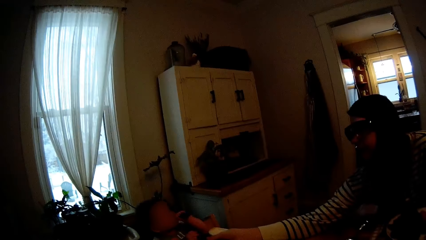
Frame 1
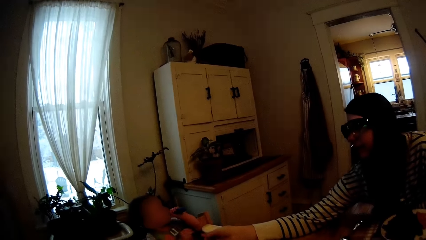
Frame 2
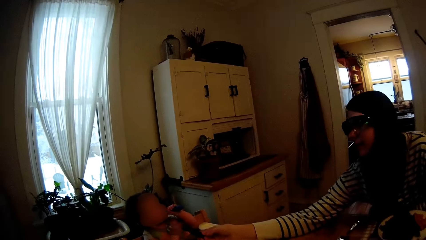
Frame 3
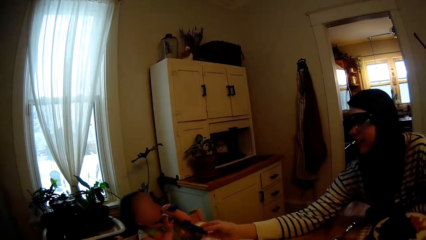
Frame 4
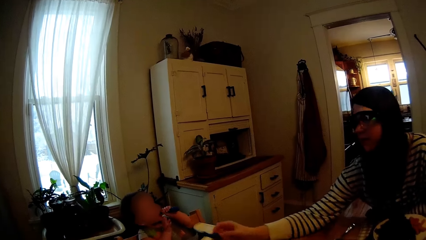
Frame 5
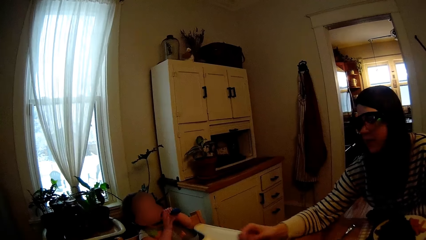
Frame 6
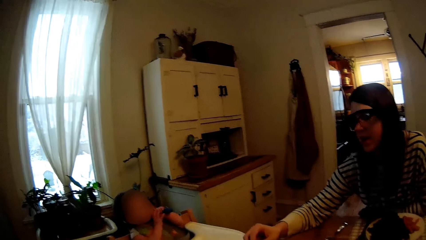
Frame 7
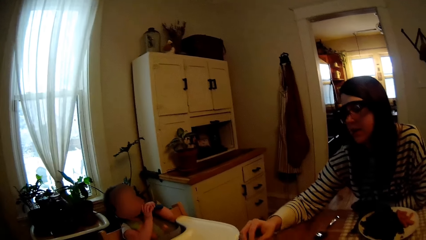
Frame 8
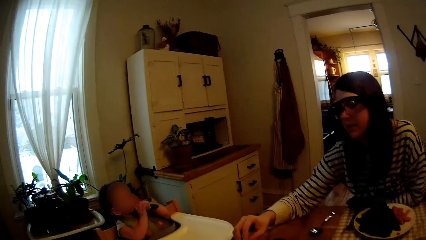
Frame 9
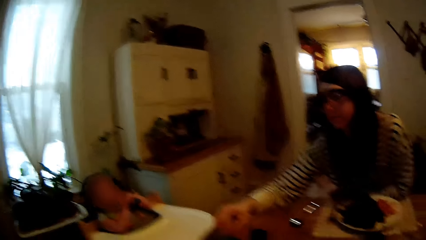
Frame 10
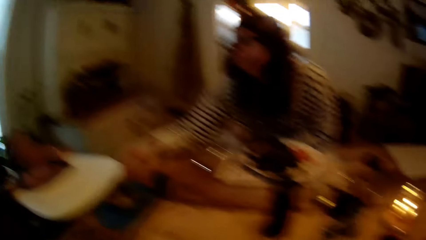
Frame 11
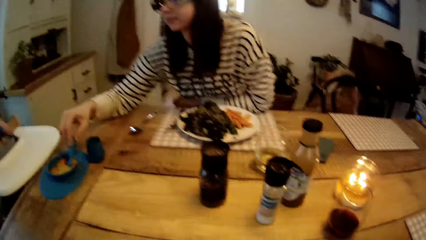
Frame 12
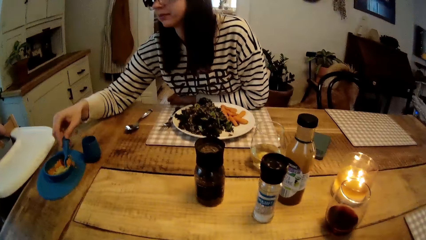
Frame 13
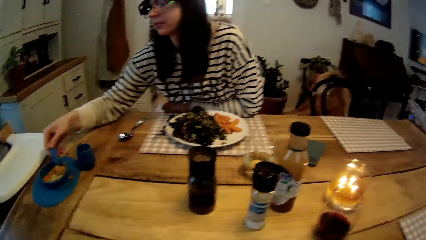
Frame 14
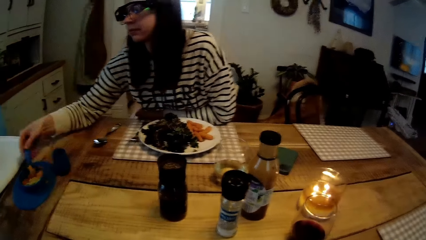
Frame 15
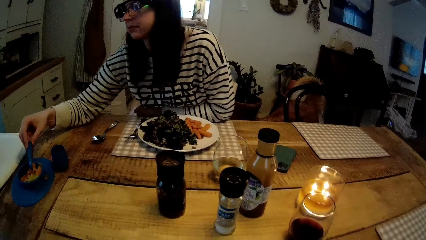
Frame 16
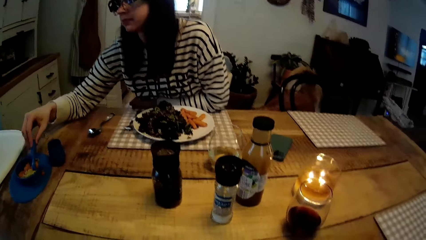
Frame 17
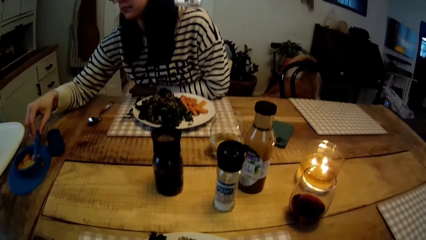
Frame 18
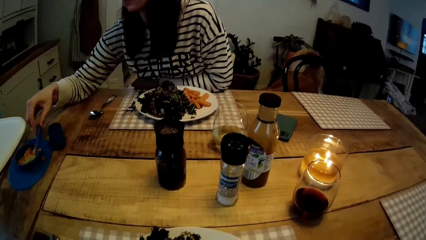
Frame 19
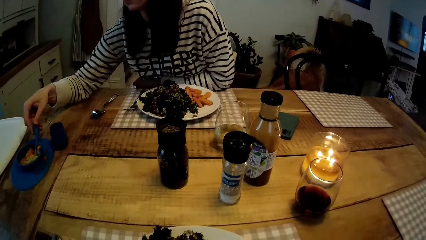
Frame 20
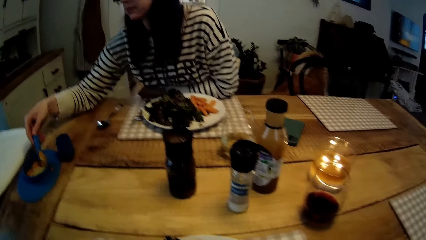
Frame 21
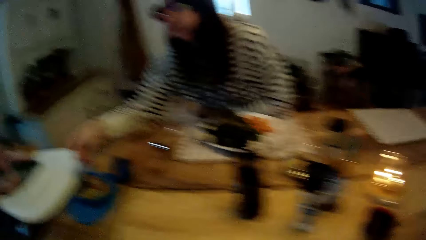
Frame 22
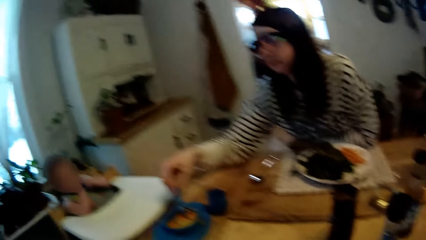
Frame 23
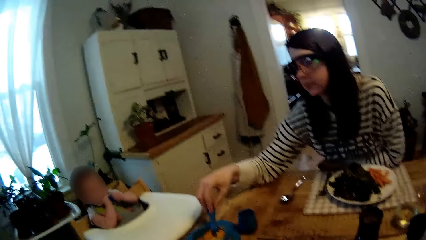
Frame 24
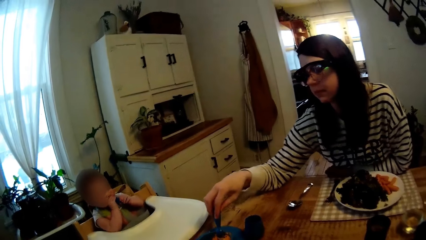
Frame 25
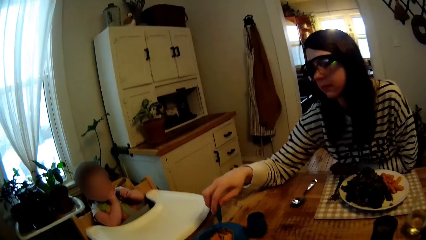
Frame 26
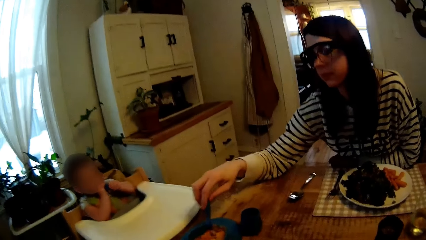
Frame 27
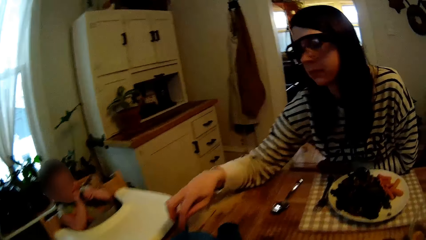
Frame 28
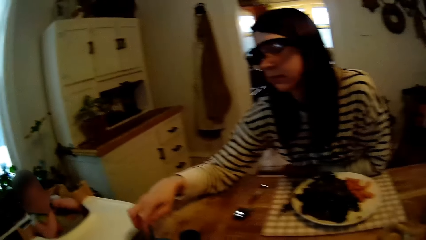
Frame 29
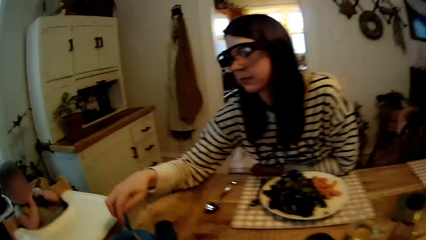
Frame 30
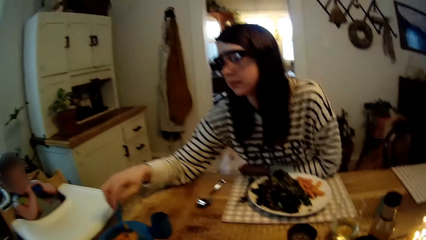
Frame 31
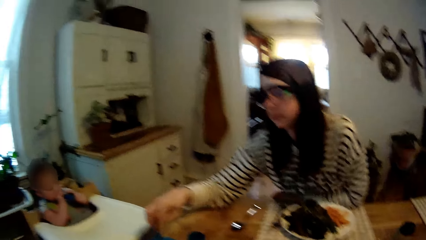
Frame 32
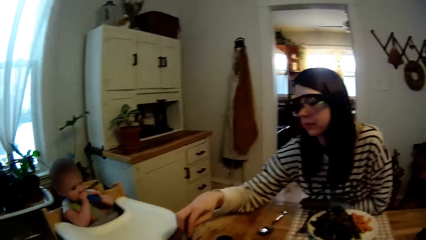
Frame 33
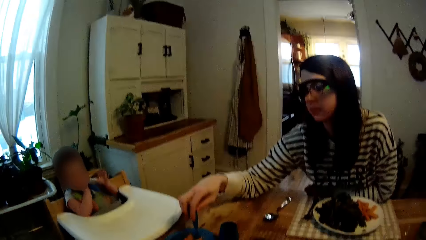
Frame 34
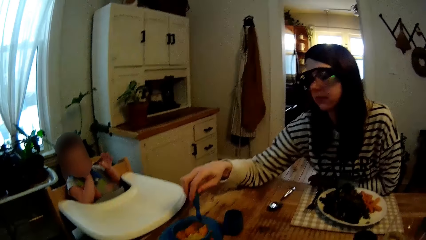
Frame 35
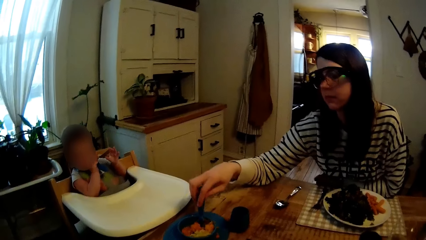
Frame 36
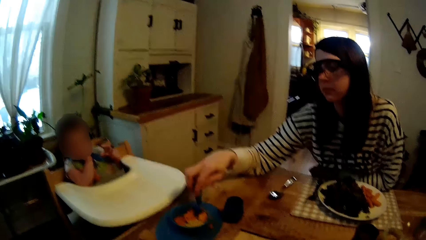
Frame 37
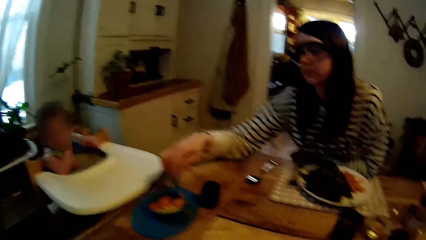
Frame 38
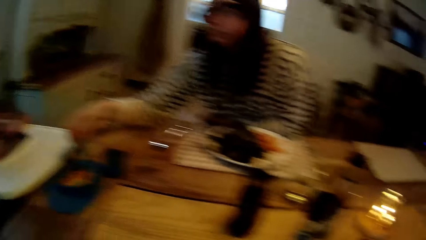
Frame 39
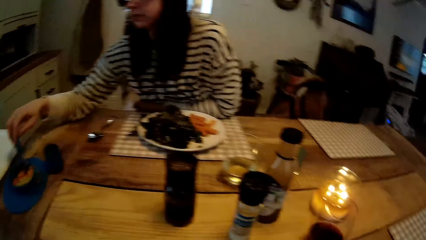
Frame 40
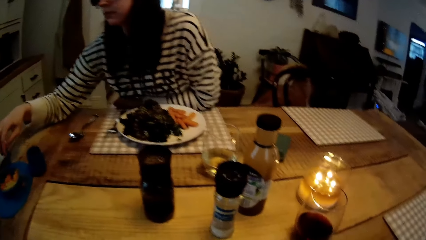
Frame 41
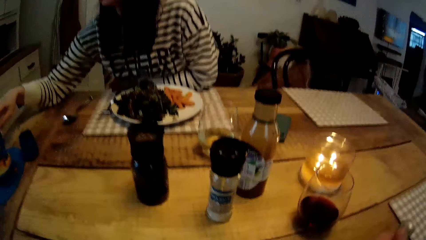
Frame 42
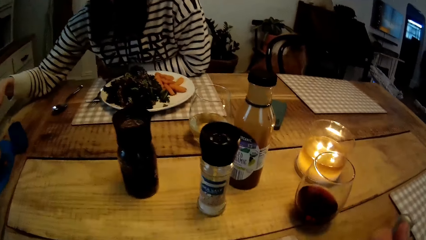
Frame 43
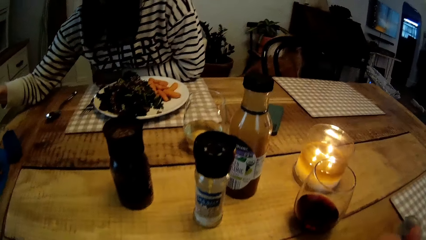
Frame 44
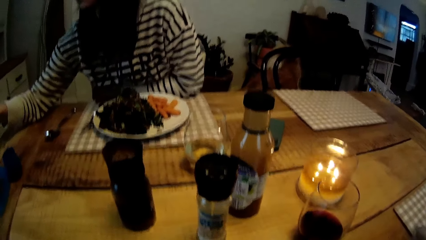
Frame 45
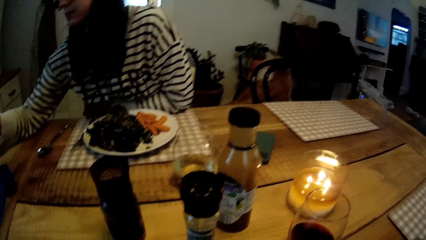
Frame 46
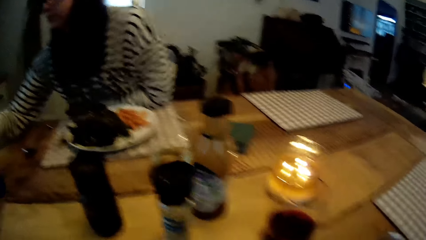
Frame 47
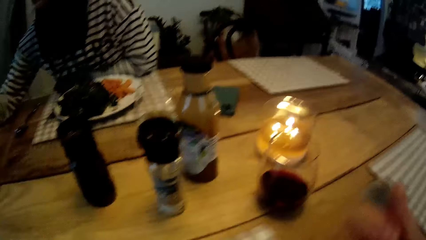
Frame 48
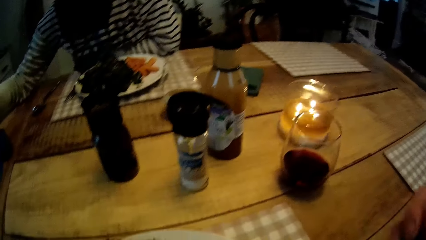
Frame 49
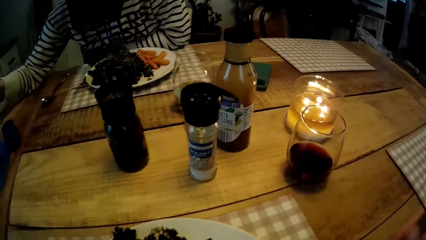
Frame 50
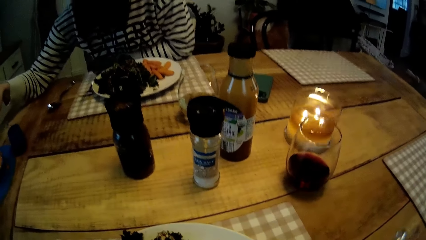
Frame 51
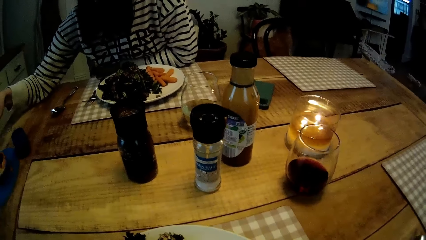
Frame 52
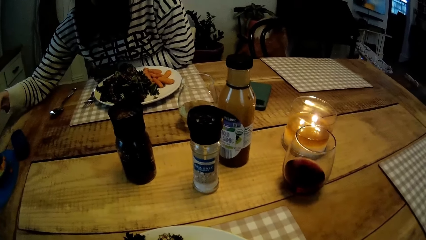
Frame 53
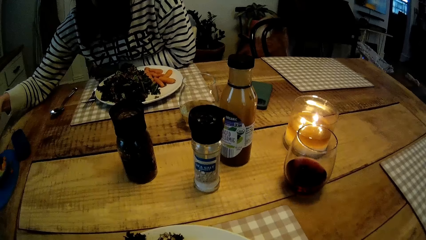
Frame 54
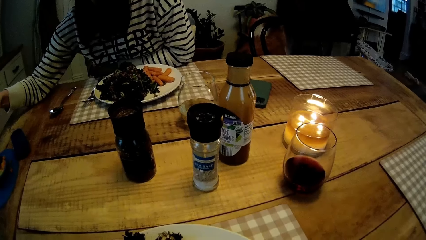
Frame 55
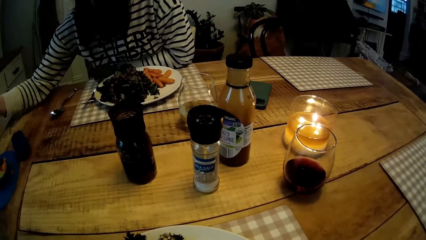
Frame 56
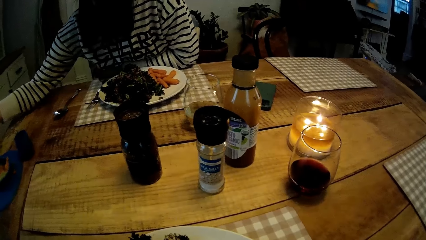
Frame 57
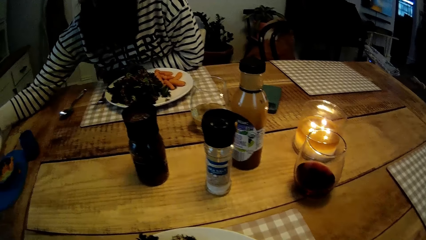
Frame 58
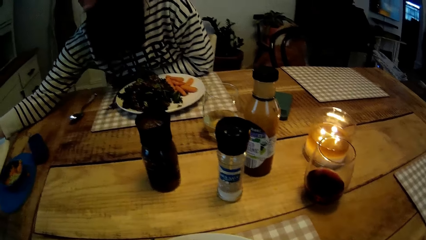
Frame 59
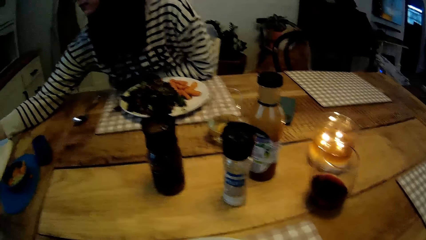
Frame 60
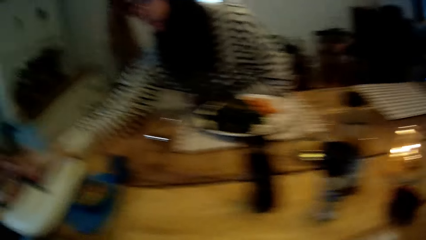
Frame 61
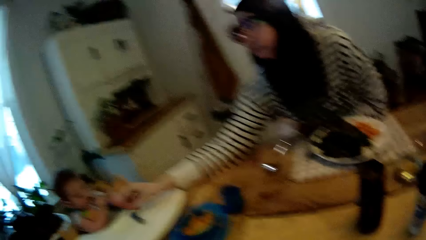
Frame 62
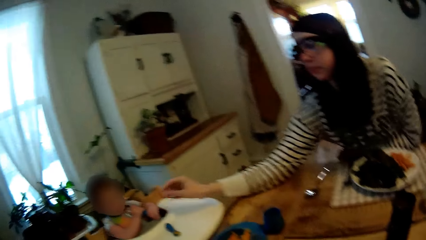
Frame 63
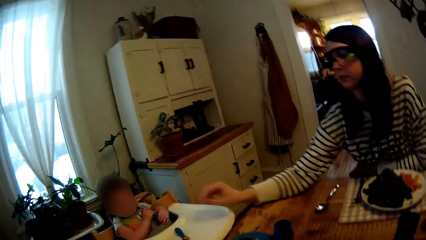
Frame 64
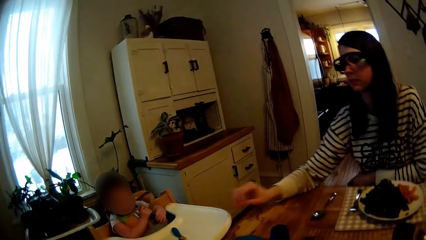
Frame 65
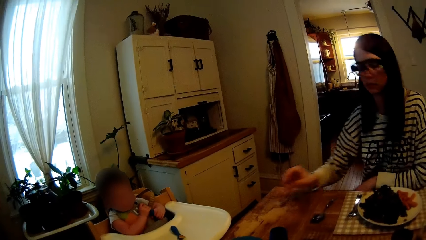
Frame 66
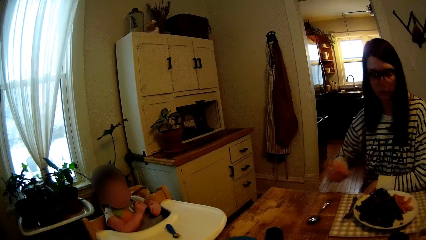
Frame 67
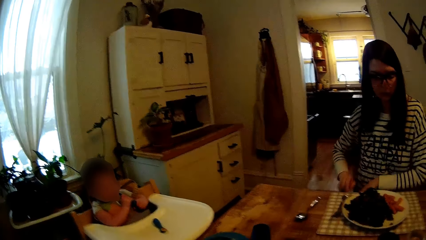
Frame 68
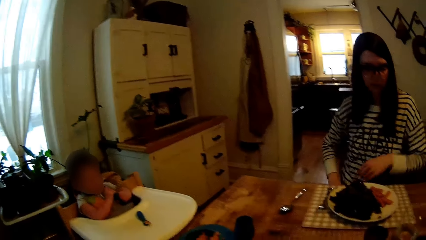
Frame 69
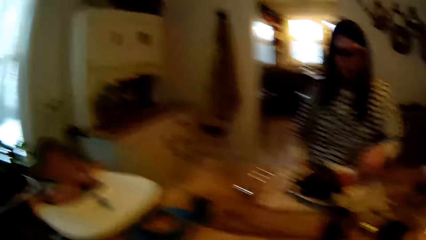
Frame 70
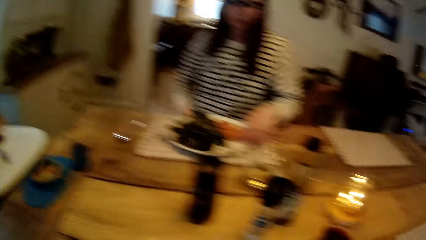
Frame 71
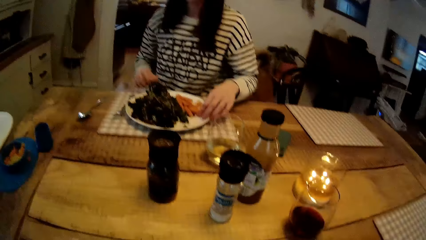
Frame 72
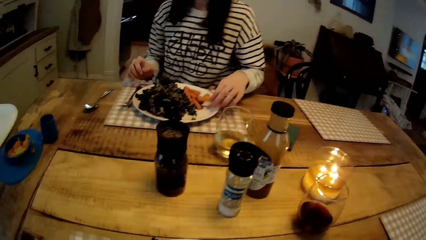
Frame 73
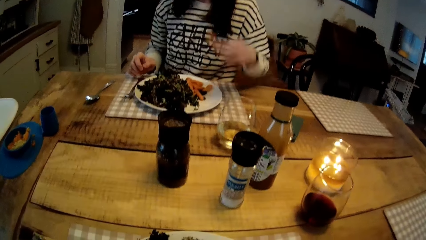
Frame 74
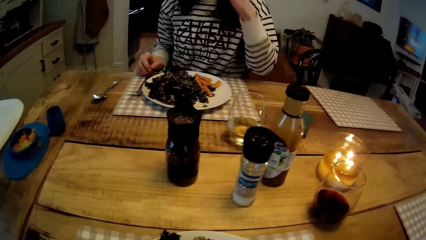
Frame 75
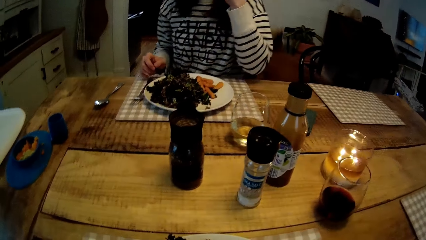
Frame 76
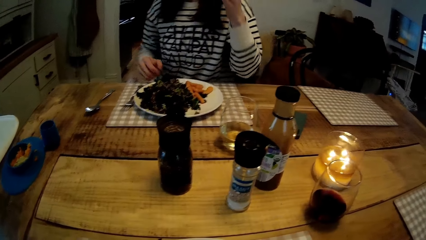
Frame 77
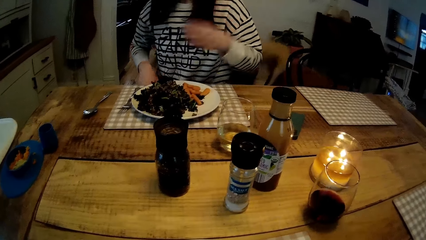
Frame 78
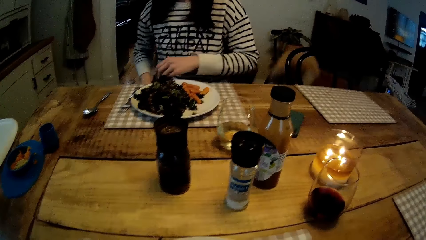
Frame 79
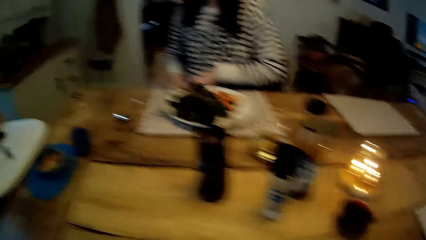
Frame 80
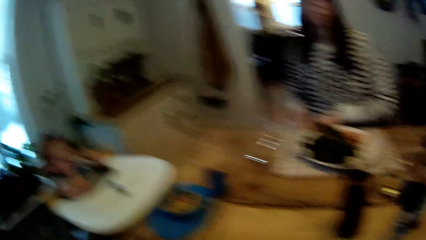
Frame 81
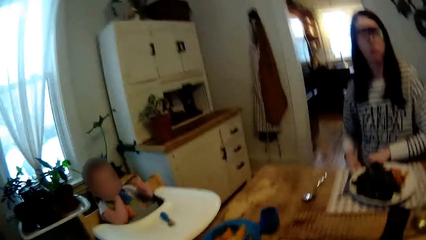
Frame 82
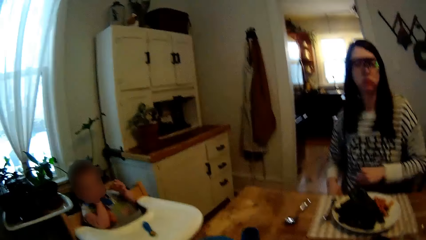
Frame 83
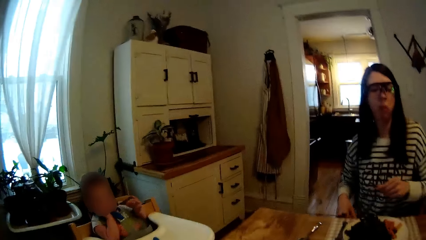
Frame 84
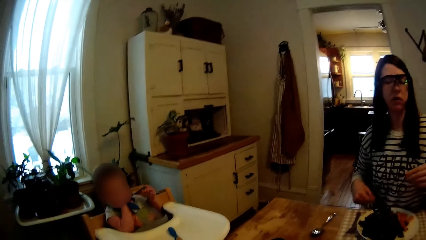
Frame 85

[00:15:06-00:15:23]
The woman talks to the baby. She scoops some carrot from the plate with the spoon in her right hand. The camera wearer eats some vegetable from the plate with cutlery in his right hand. The woman drops the spoon on the baby chair with her right hand. She picks up a carrot from her plate with her left hand. The camera wearer looks around. The woman eats the carrot with her left hand.
